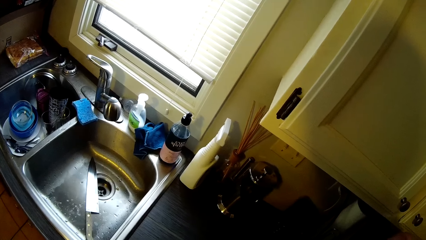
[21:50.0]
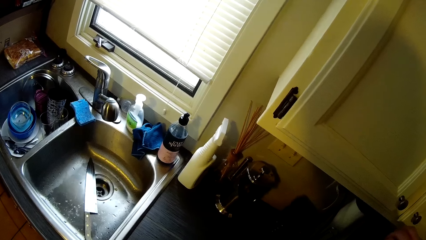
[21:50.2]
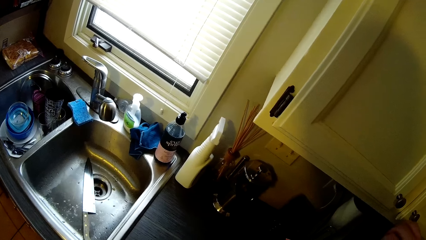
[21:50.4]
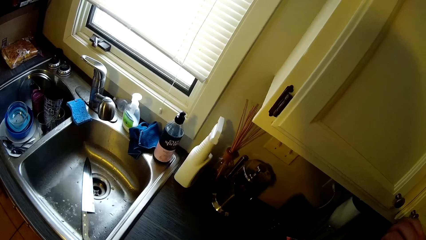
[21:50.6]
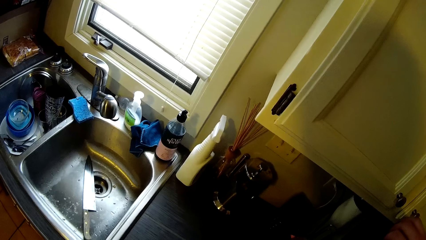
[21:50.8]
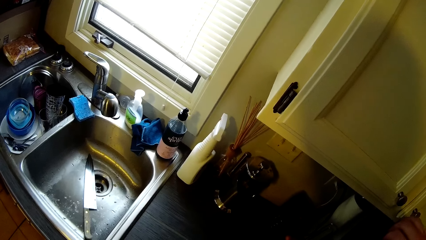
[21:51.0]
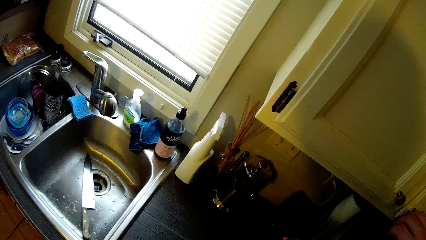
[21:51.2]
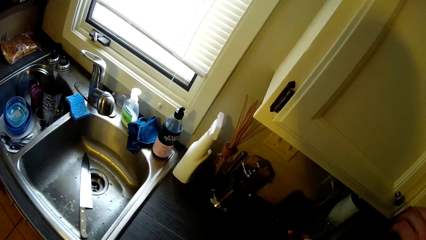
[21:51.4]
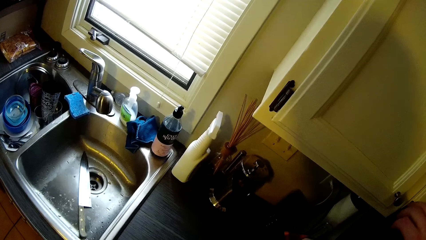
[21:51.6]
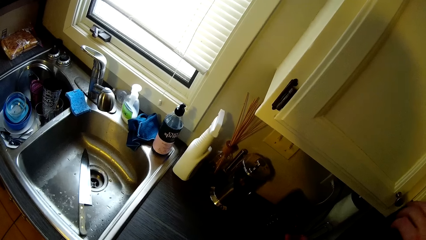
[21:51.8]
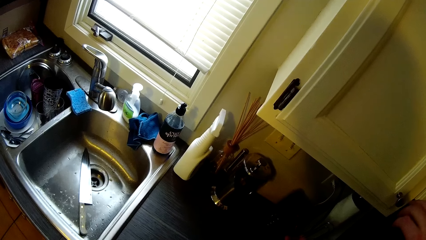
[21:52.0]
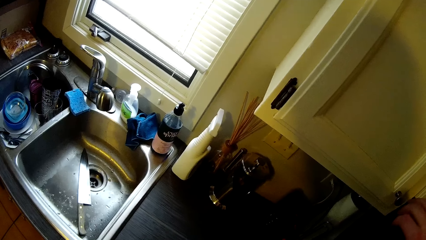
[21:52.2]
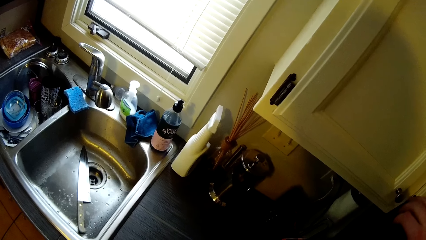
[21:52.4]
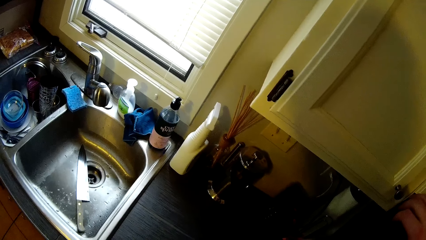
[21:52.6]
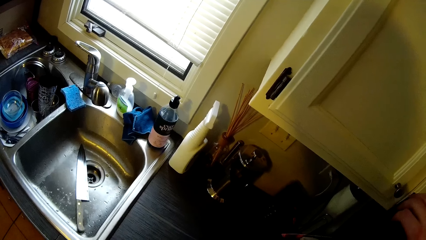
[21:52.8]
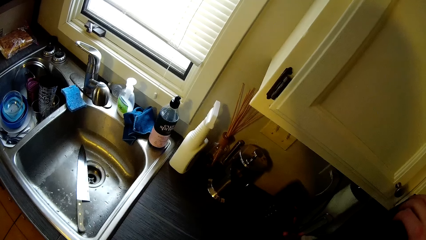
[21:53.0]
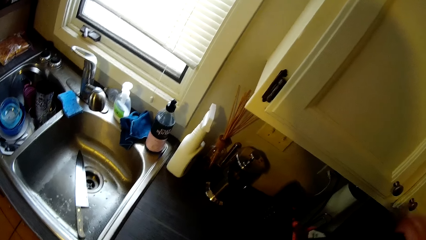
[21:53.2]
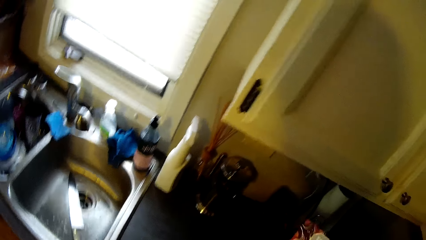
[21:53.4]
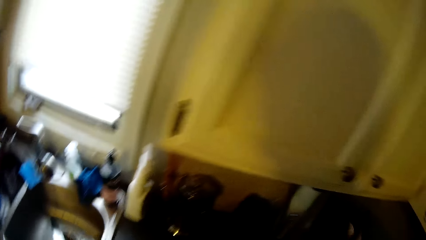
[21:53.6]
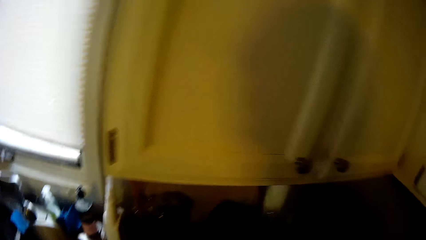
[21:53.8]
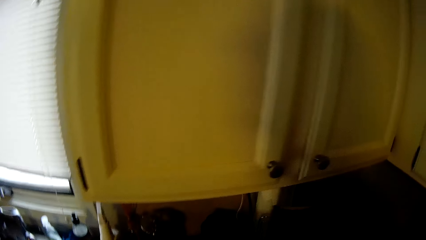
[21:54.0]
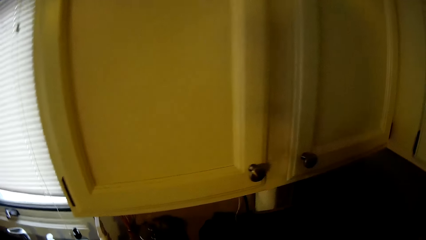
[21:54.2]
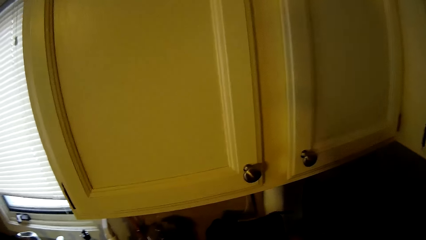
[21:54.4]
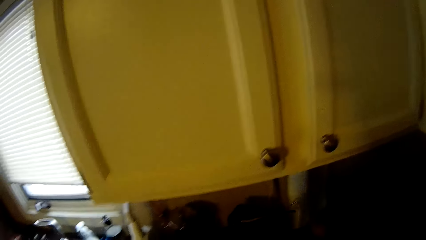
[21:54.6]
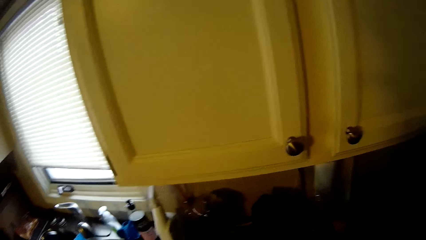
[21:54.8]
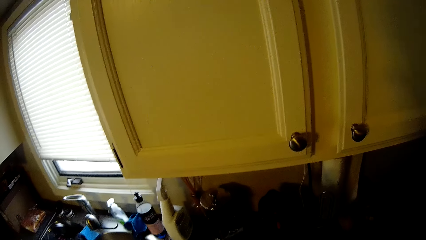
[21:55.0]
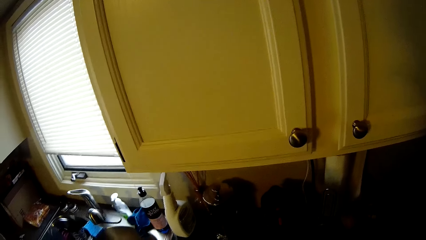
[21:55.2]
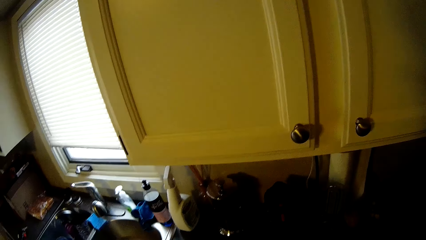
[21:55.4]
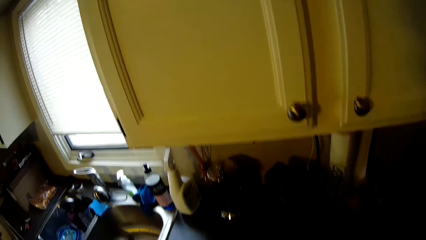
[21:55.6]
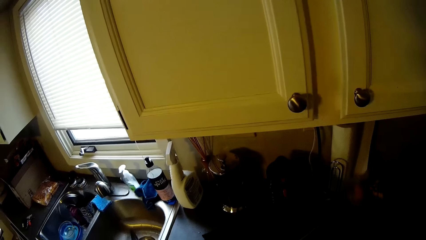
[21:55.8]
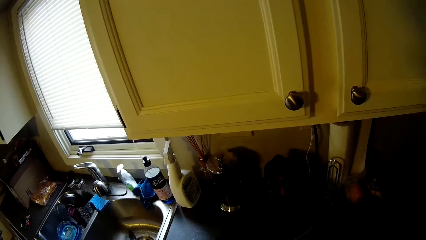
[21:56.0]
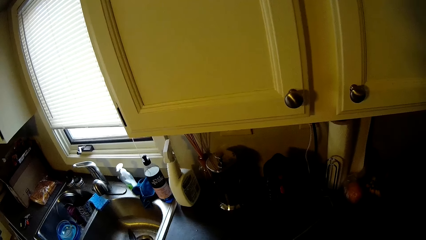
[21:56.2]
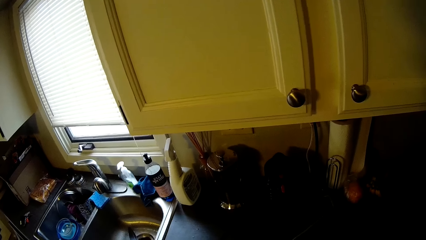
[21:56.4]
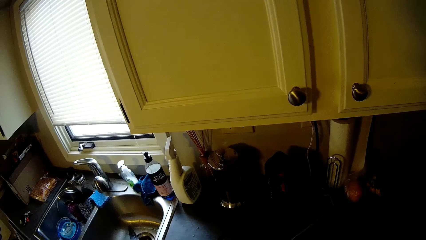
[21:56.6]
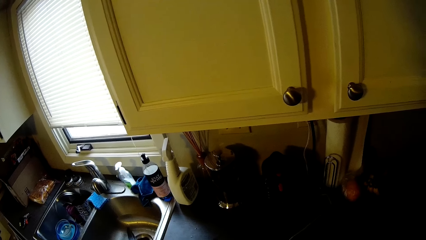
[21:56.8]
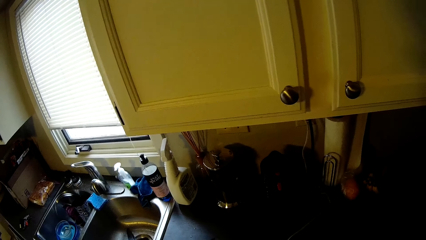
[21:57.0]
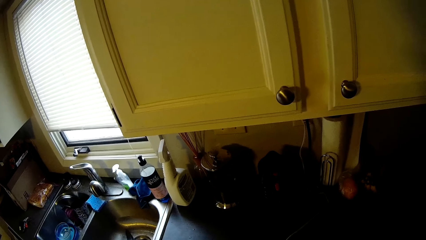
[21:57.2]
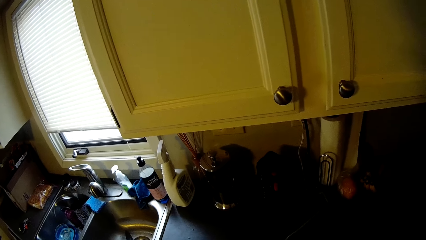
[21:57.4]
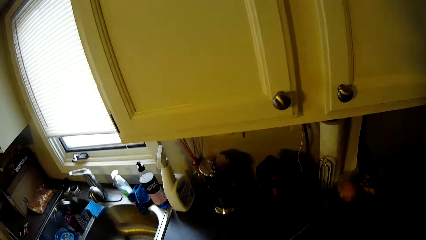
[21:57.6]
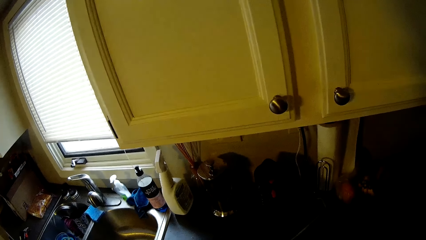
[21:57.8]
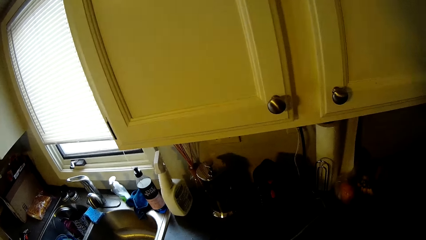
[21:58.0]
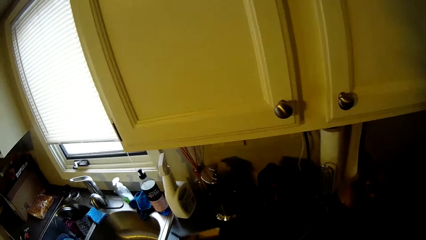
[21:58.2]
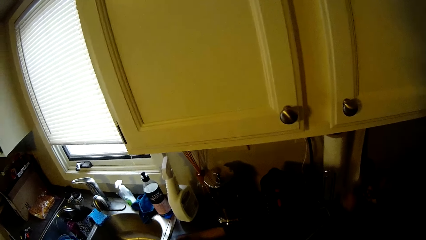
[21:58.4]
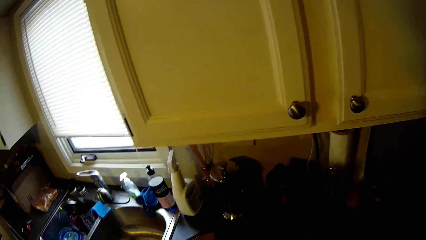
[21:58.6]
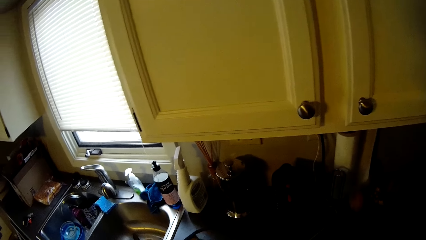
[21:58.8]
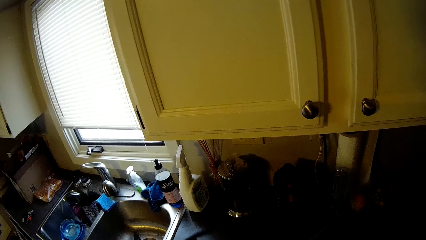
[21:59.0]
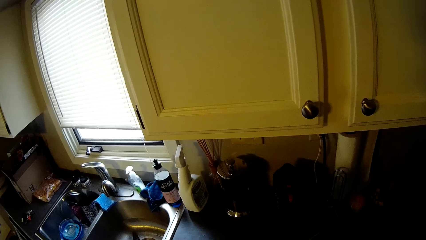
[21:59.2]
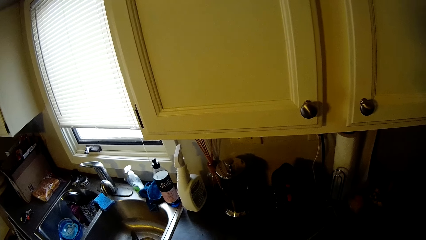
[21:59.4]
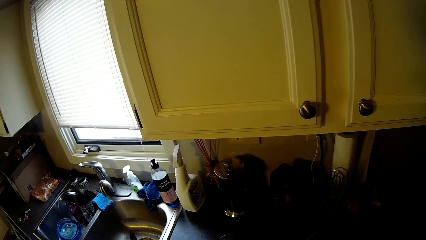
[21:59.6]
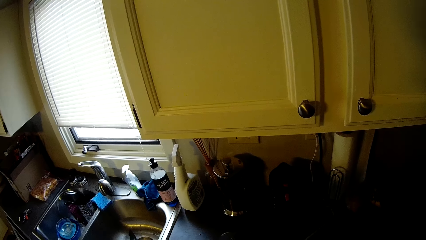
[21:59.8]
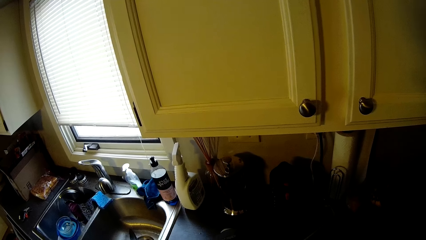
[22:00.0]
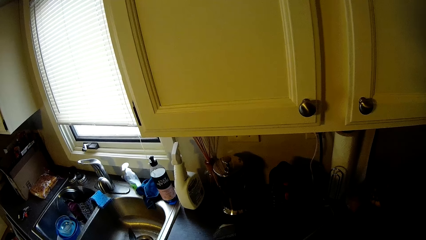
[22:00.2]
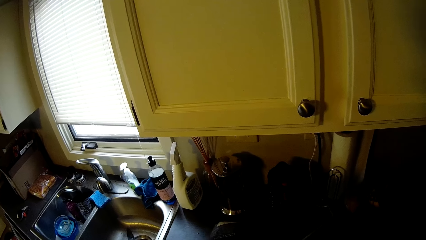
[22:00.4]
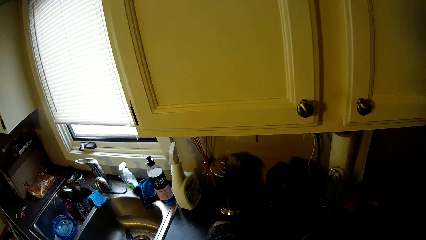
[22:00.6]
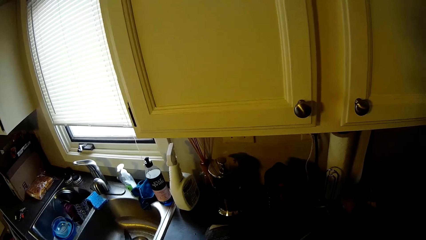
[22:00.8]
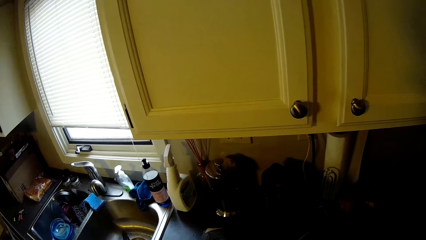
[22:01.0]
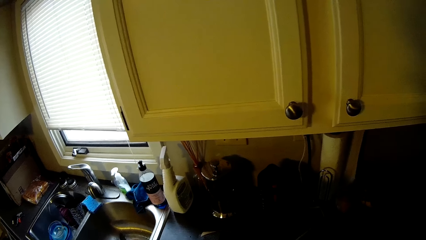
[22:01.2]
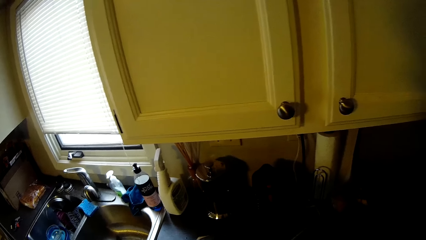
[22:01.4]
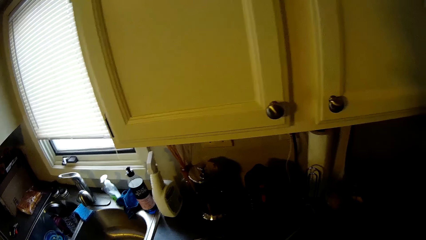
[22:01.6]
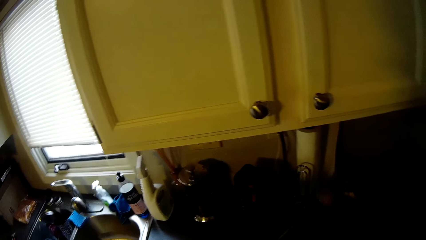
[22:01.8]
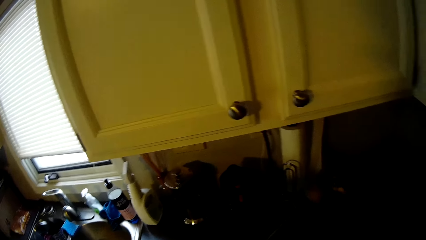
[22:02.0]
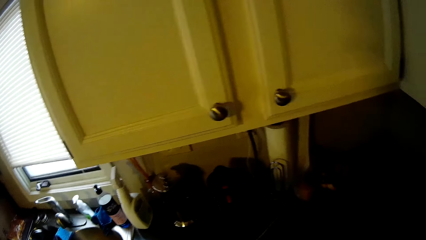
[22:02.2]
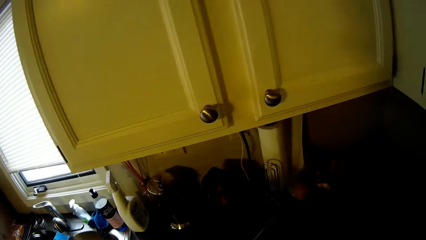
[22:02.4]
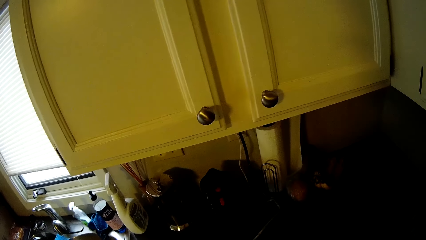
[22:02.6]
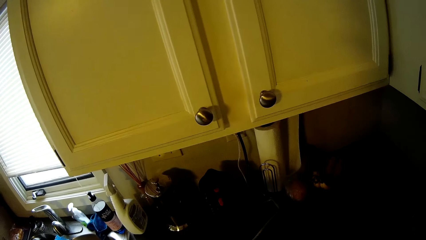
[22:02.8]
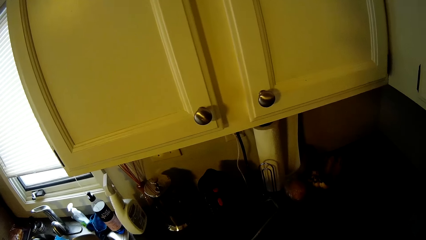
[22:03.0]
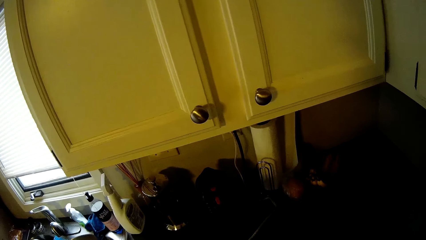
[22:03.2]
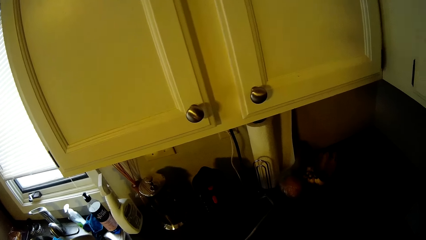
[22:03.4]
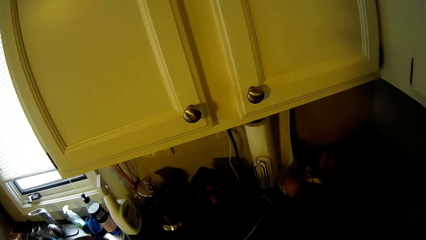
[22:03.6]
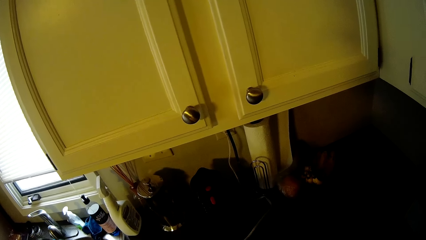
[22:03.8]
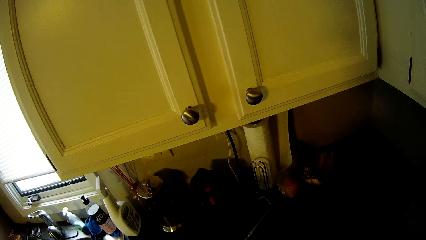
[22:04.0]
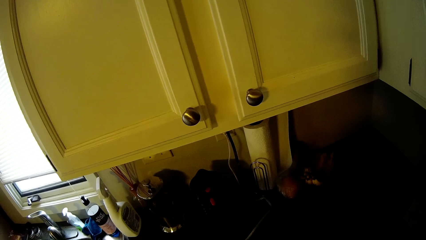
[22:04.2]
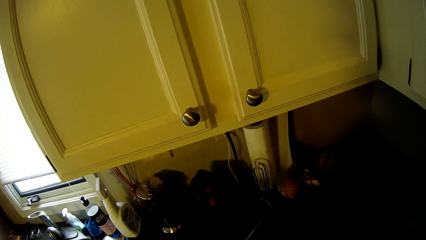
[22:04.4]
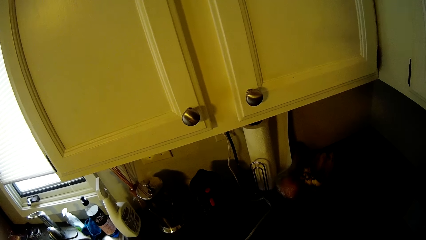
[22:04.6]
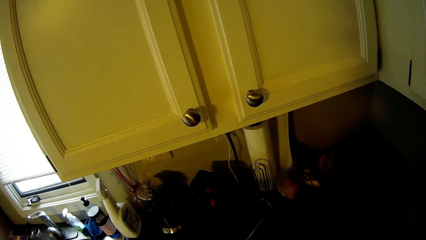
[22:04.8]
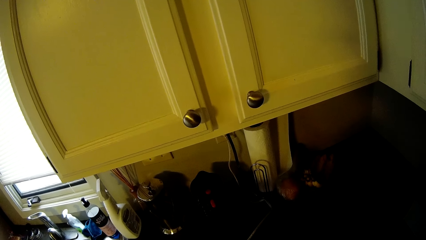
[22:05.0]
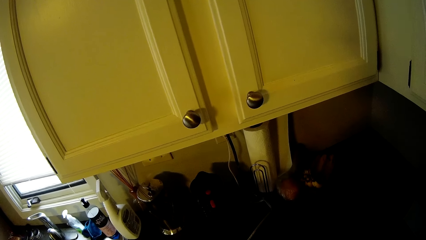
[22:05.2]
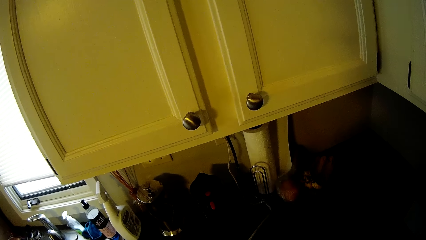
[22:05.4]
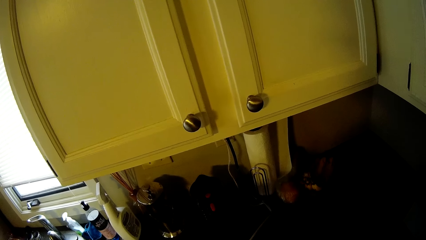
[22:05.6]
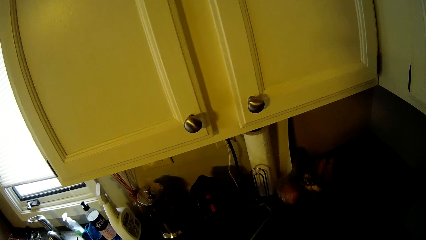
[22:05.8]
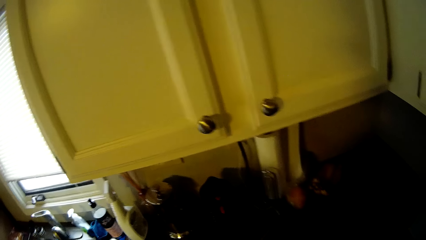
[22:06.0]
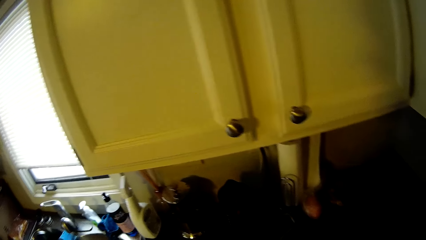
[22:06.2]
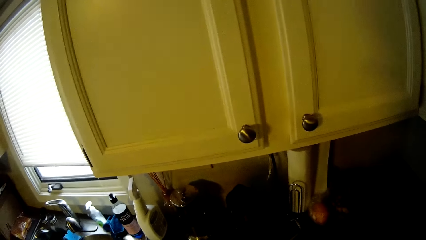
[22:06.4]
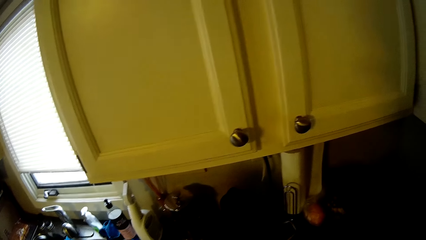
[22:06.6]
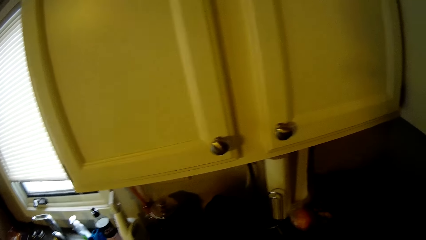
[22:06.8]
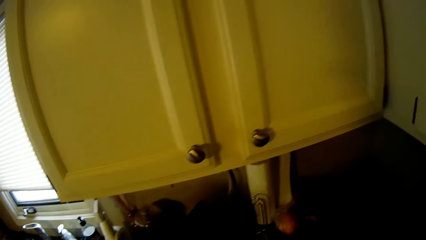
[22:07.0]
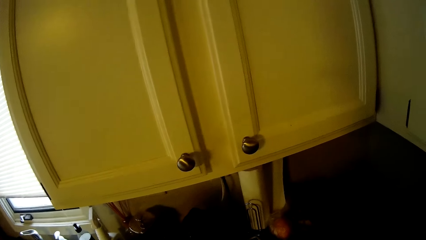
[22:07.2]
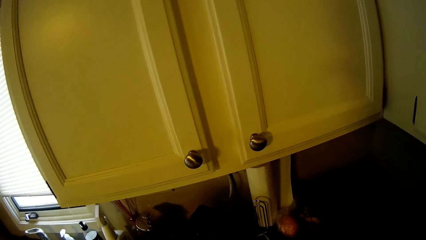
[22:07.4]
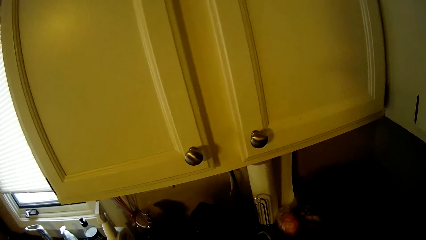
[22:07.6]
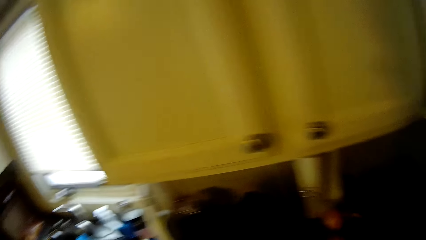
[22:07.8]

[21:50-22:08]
The camera wearer touches a drawer knob. They move a little.
